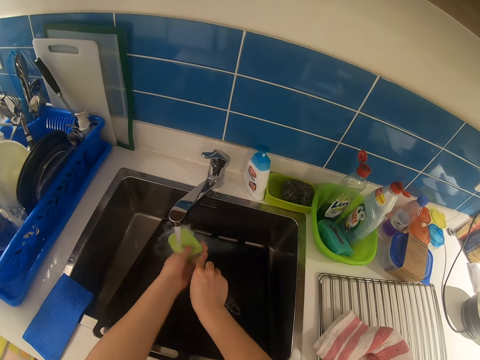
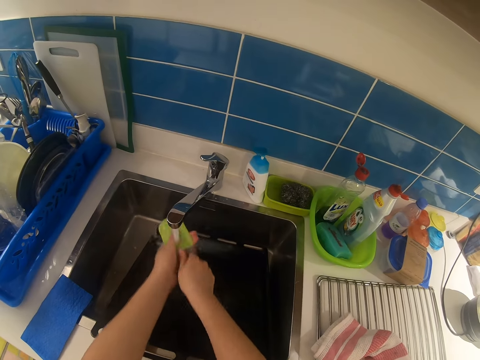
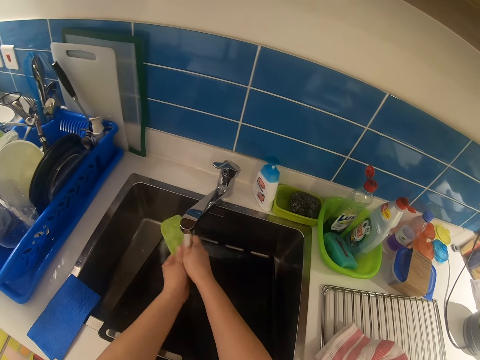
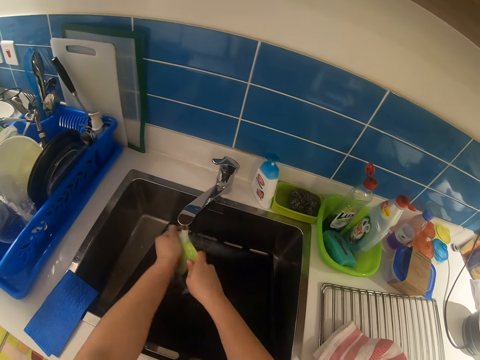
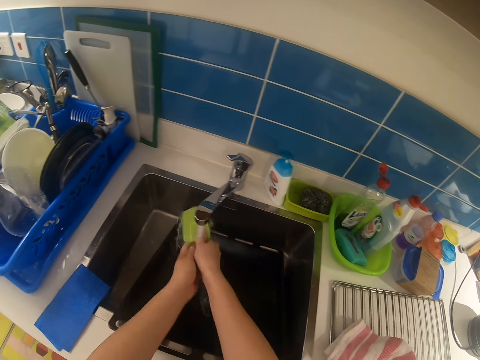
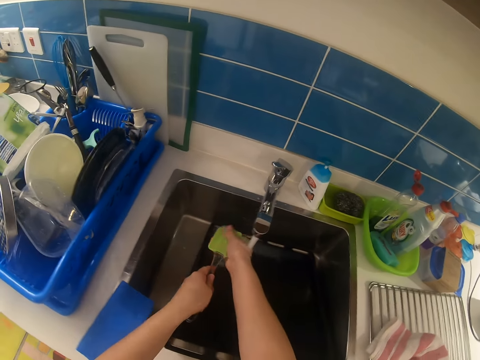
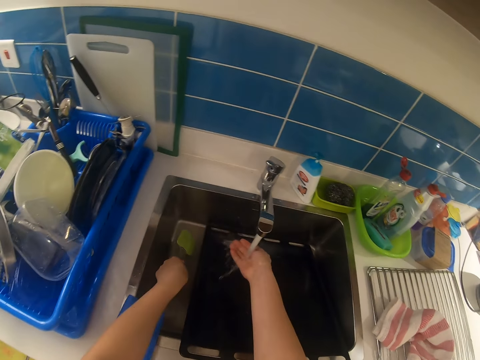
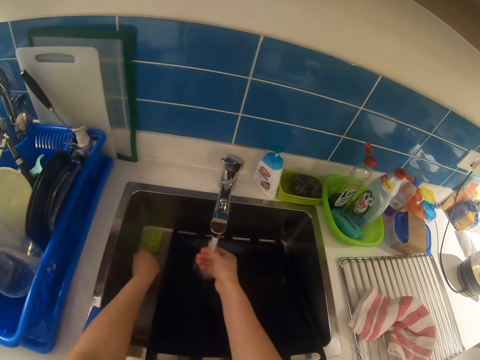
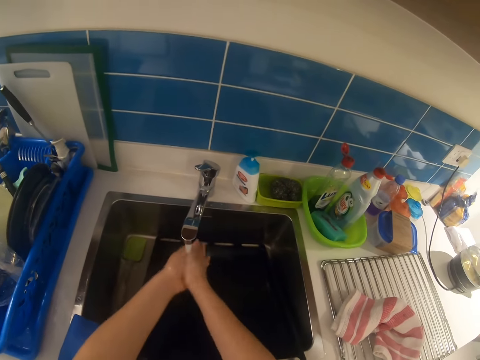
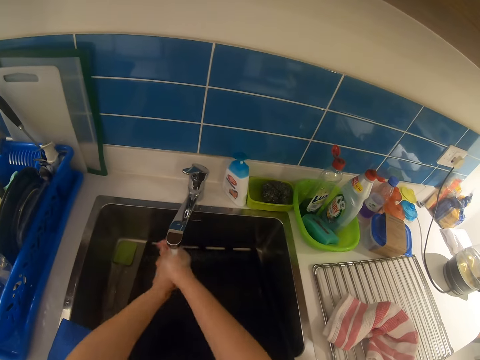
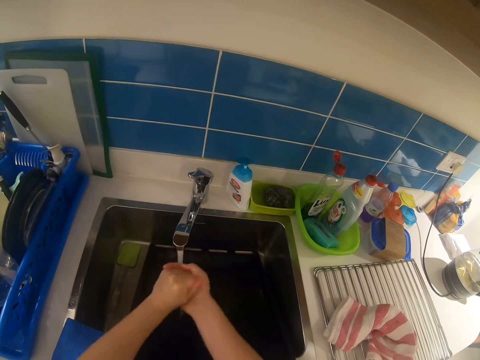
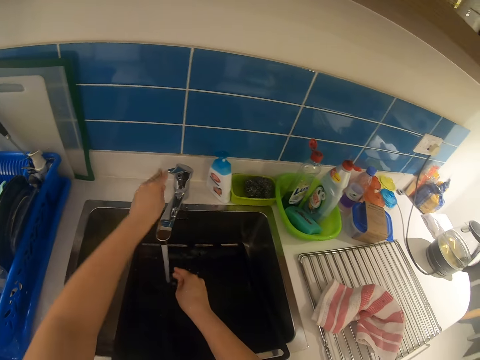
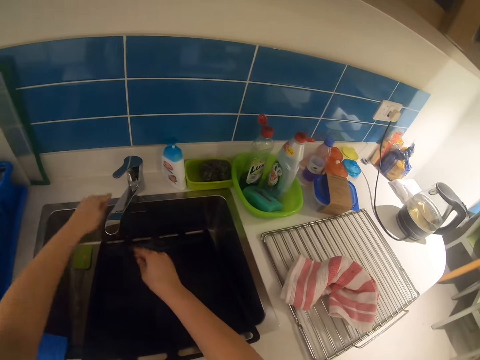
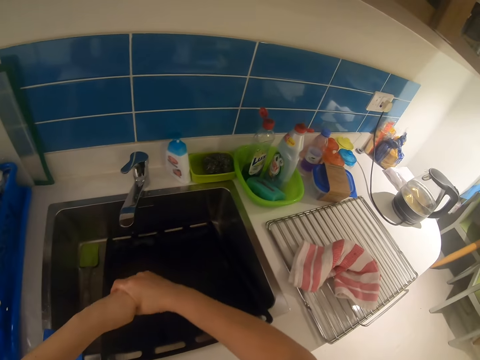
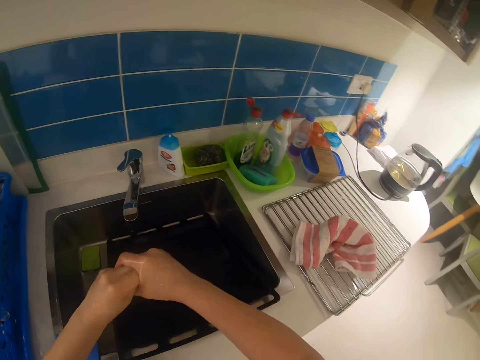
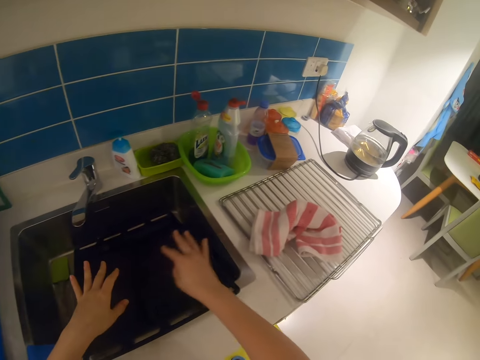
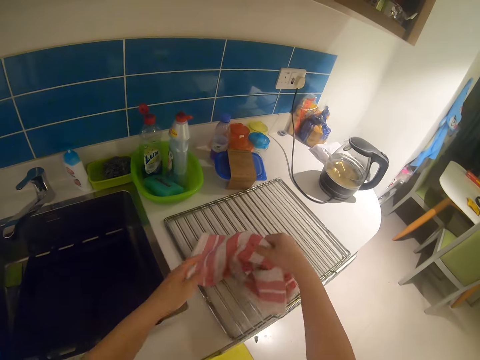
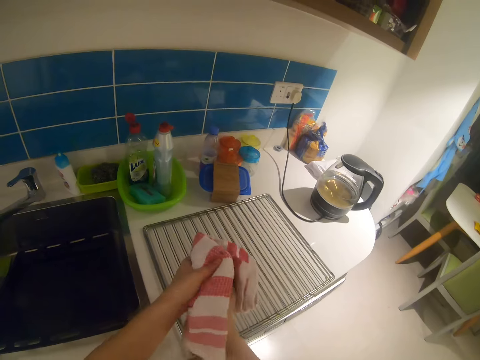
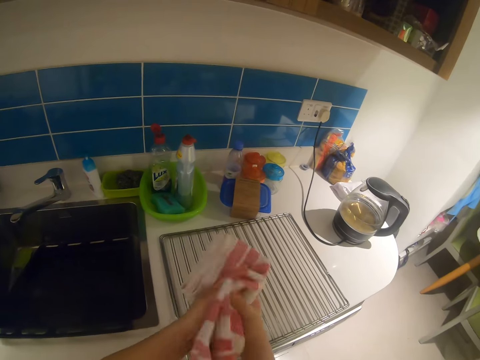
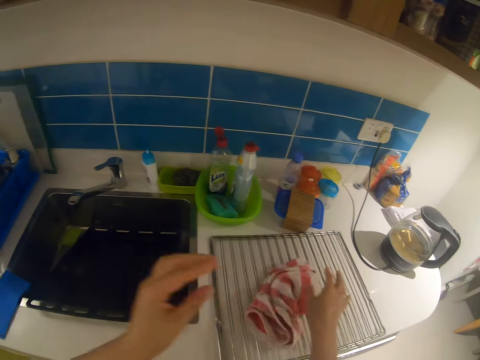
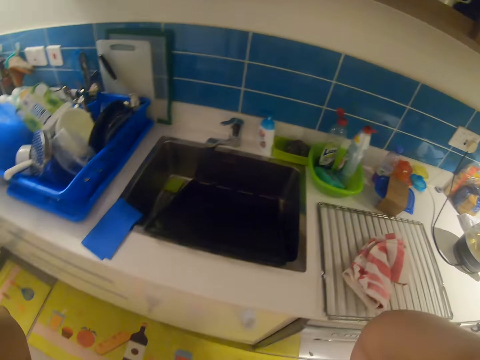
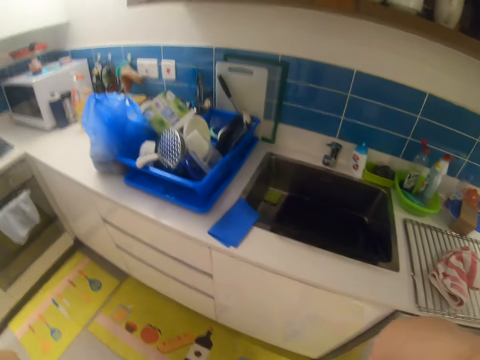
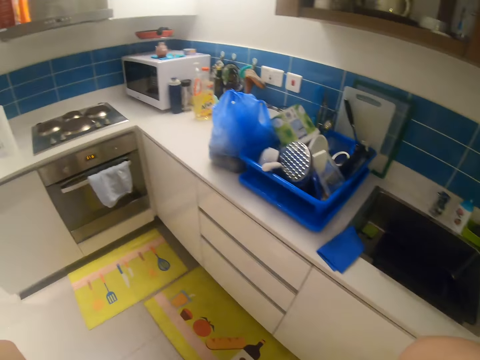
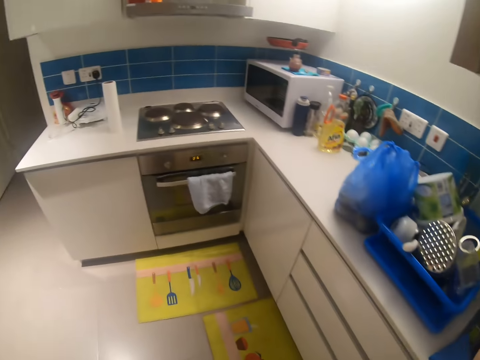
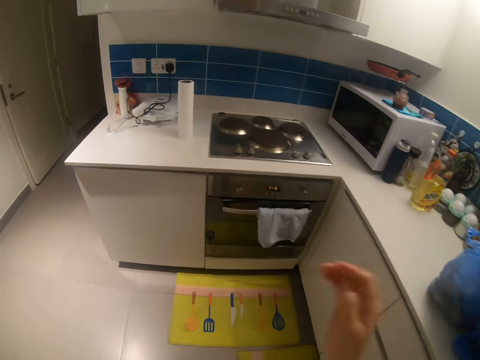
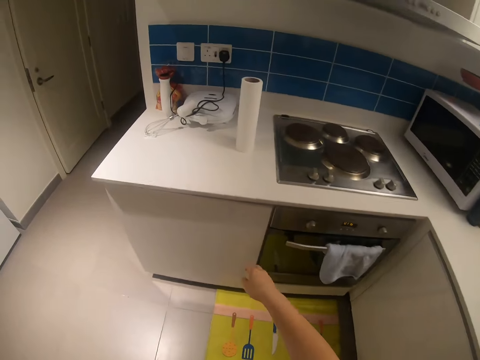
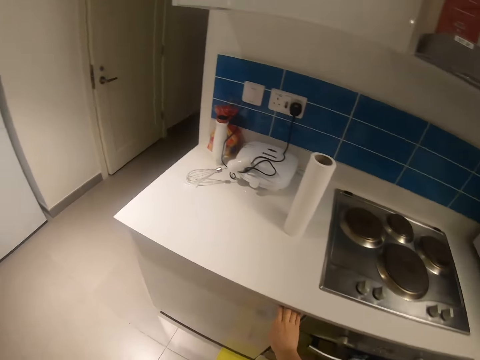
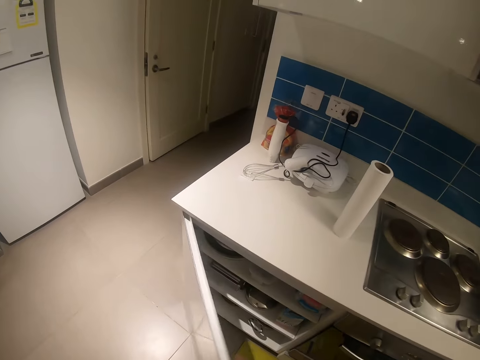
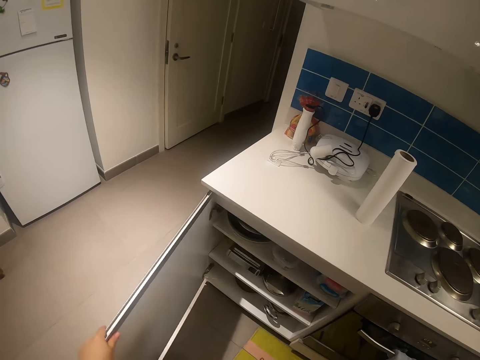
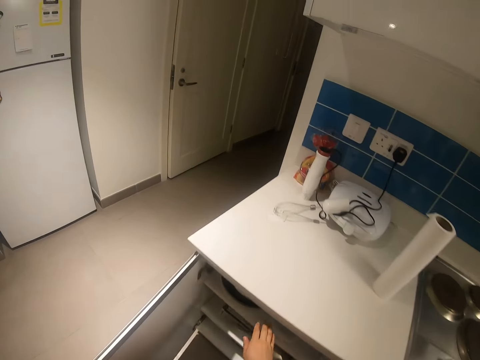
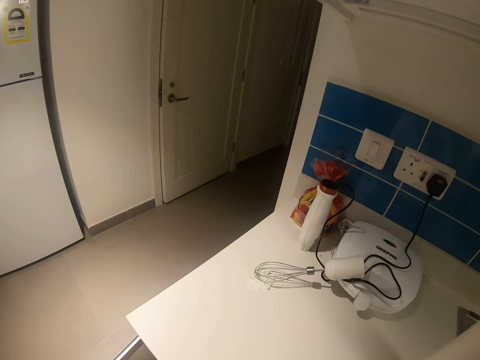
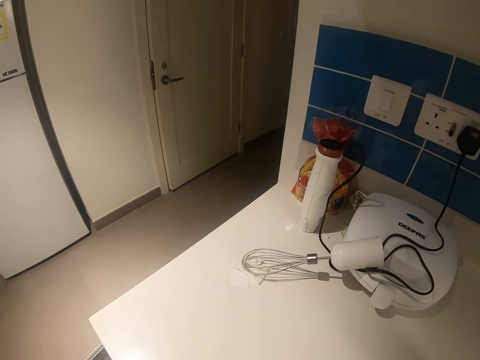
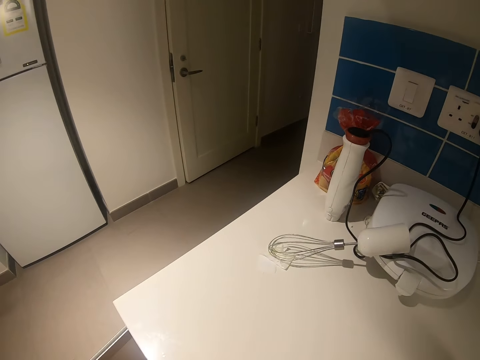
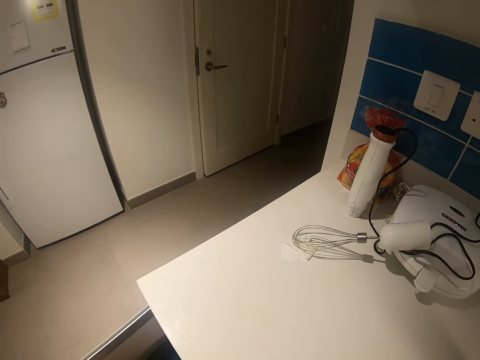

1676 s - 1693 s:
The camera wearer passes the spoon to the left hand. He drops the spatula at the side of the sink with the left hand. He washes both hands with water. He closes the faucet with the left hand. He drains water from the hands. He picks up a towel on the oven rack on the cabinet with his right hand. He cleans both hands with the towel. He drops the towel on the oven rack on the cabinet with the right hand. He adjusts the camera with both hands. He steps forward. He opens the cabinet with the right hand. He brings out a pan from the cabinet with the right hand.

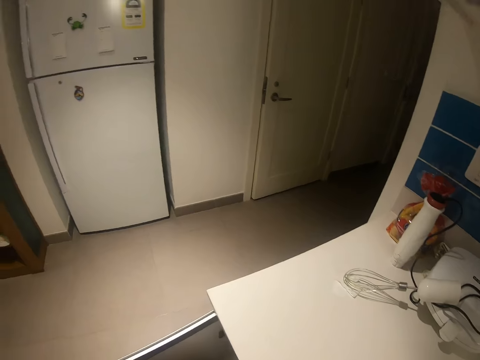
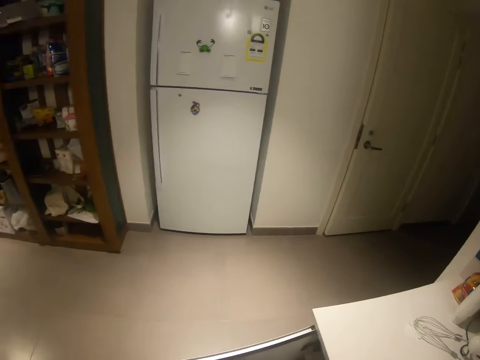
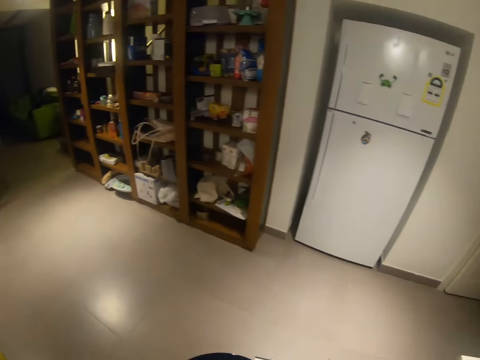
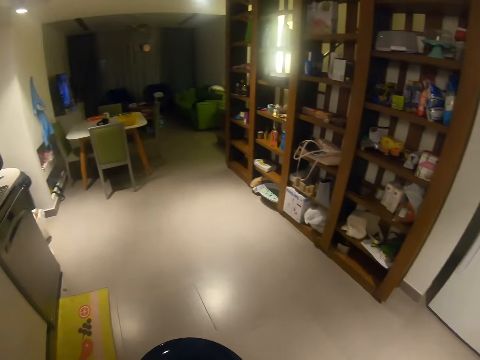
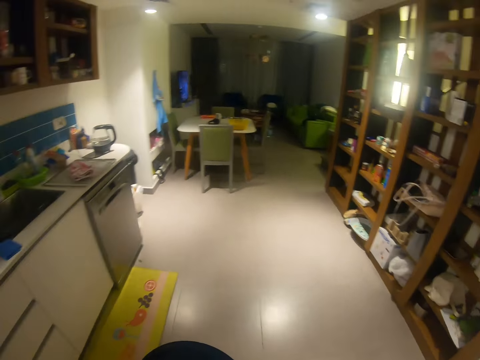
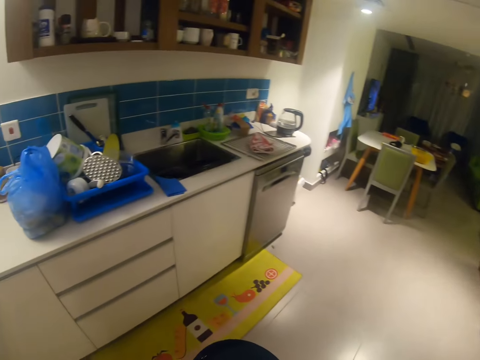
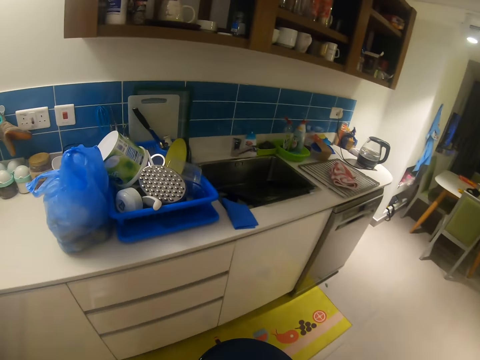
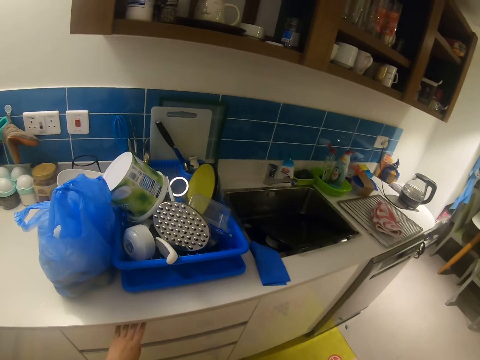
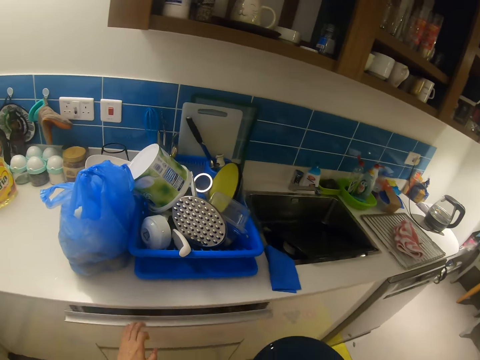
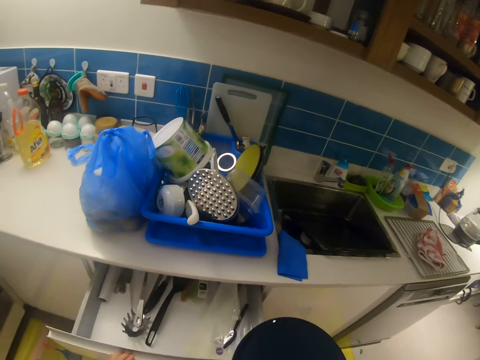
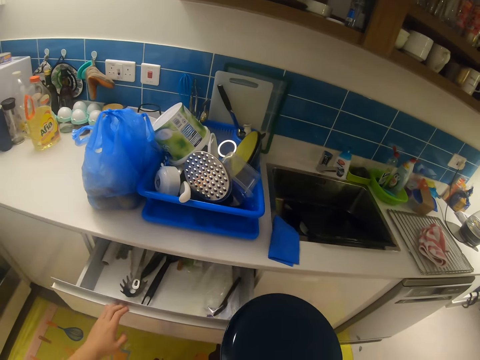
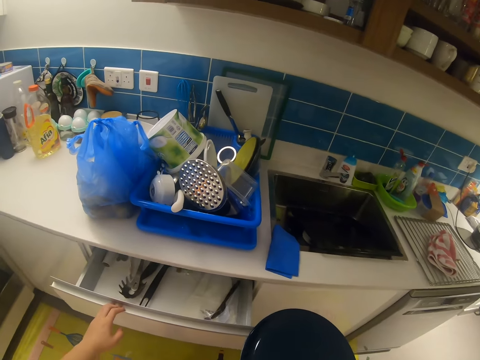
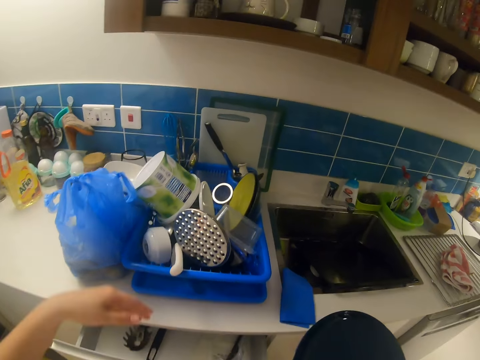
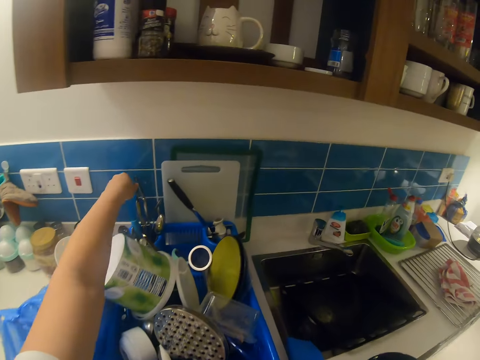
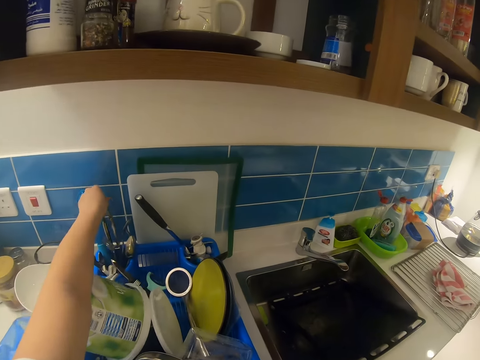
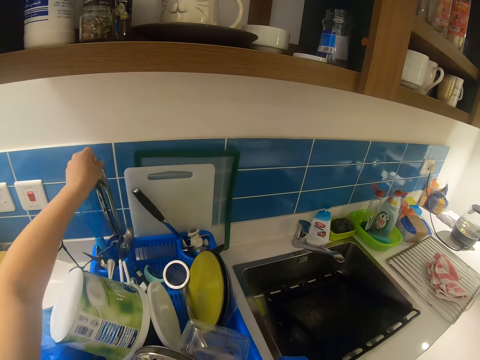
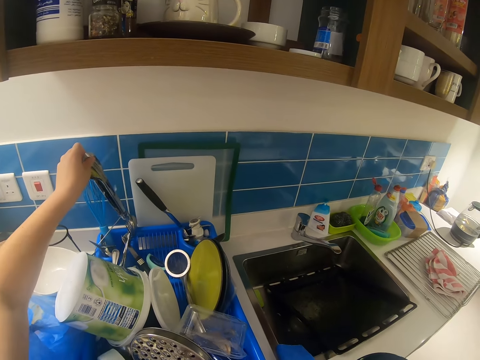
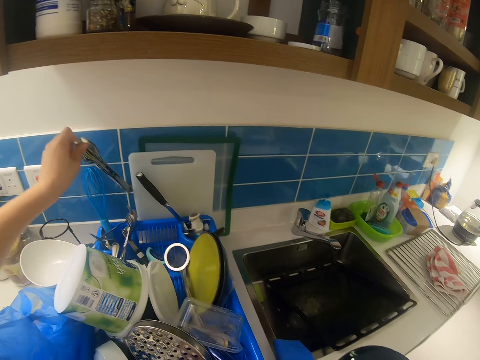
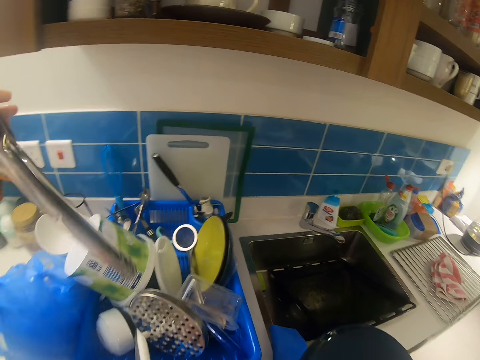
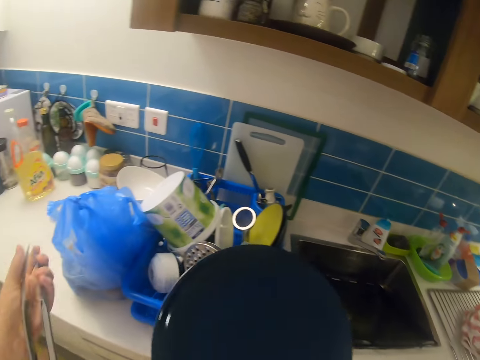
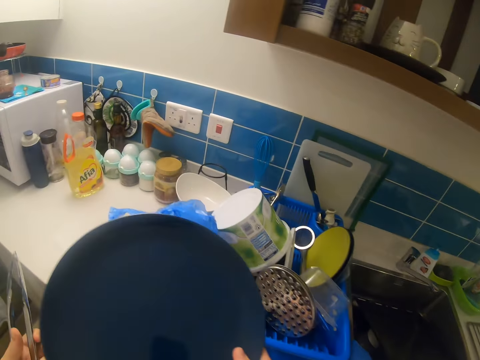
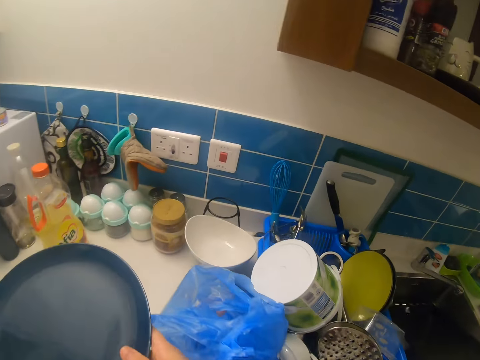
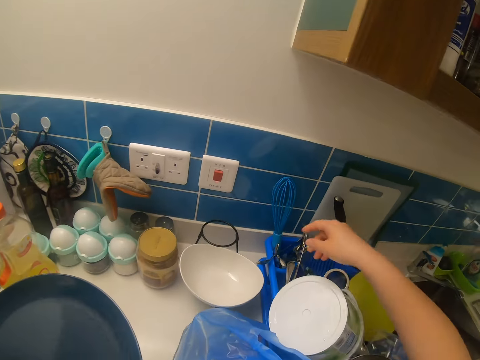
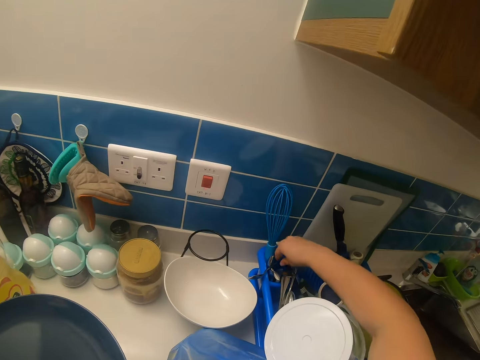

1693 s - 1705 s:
The camera wearer steps forward. He opens the cabinet or drawer with the left hand. He closes the cabinet with the left hand. He moves the drawer. He picks up the tong. He reaches for the tong with the left hand on the cutlery rack. He passes the pan to his left hand from his right hand. He moves the spoon.
